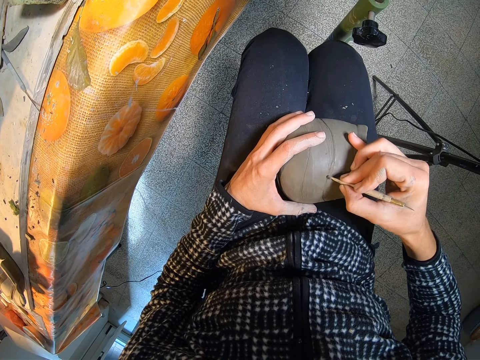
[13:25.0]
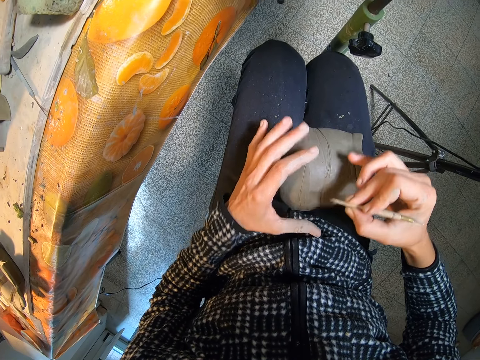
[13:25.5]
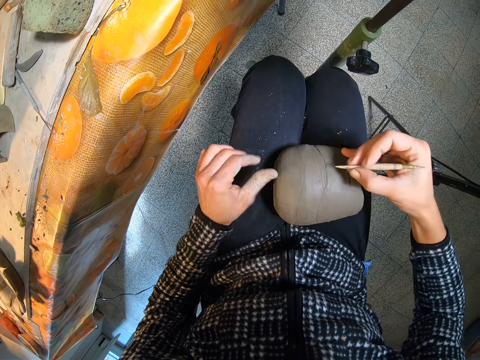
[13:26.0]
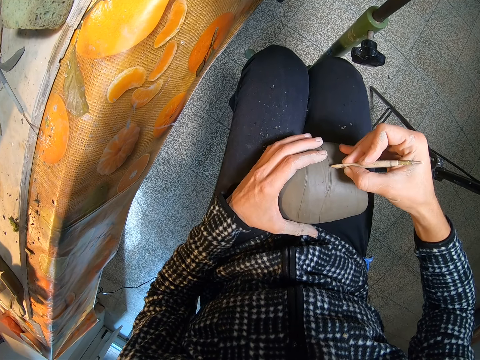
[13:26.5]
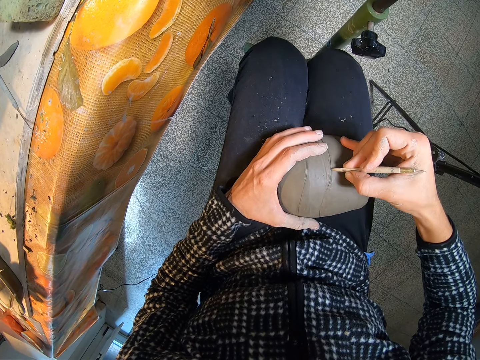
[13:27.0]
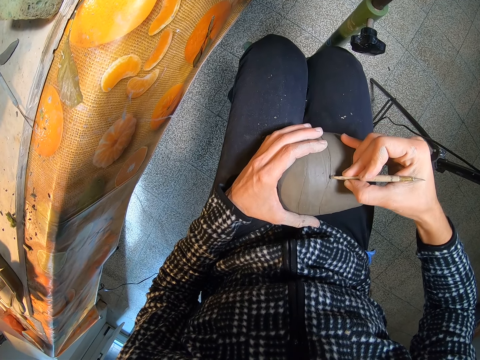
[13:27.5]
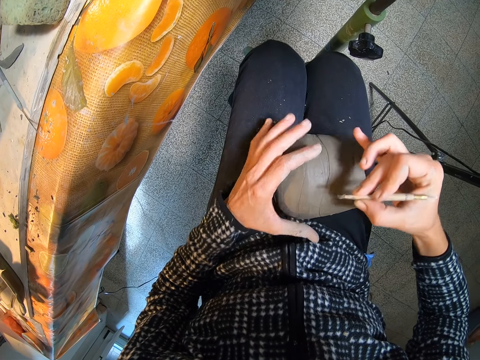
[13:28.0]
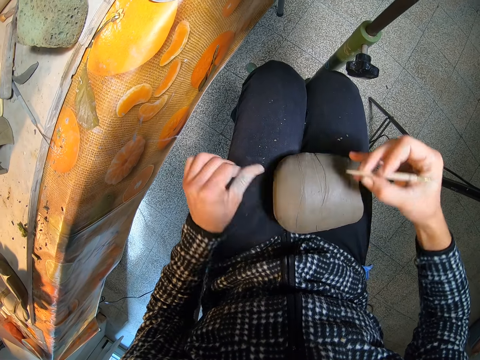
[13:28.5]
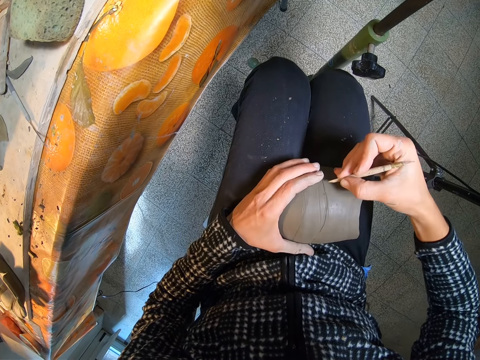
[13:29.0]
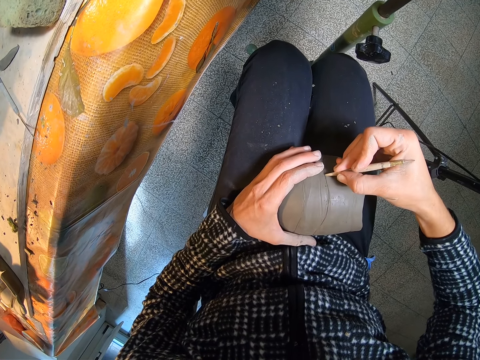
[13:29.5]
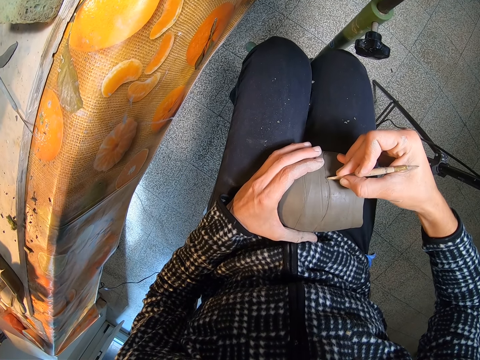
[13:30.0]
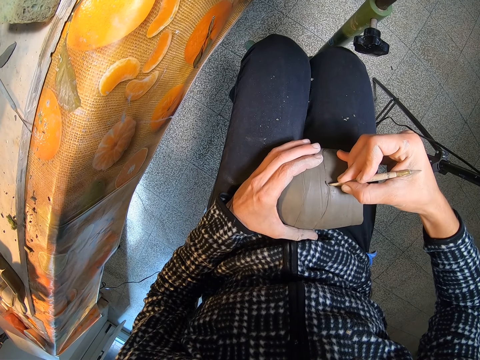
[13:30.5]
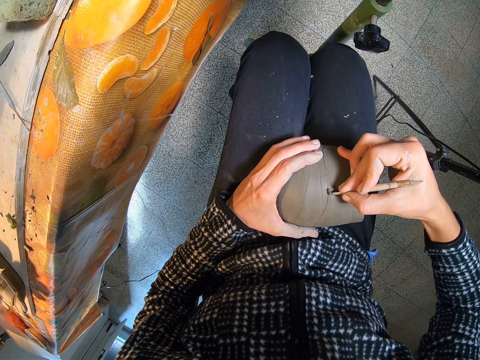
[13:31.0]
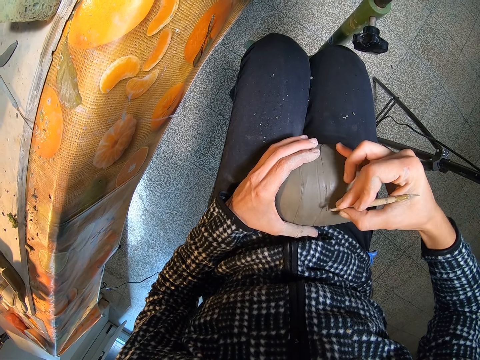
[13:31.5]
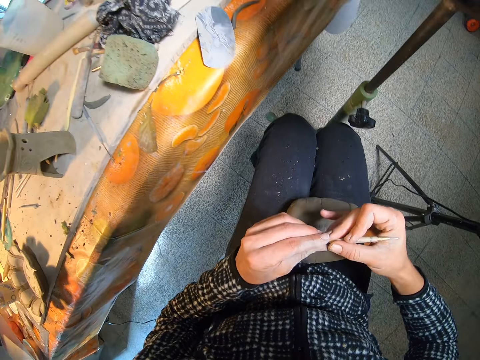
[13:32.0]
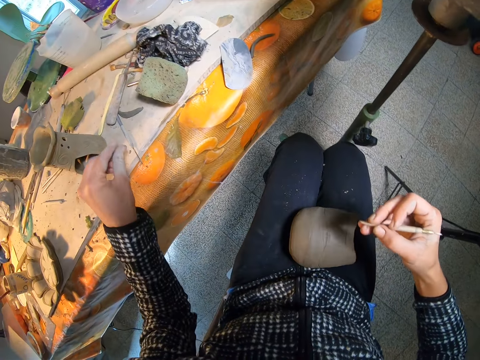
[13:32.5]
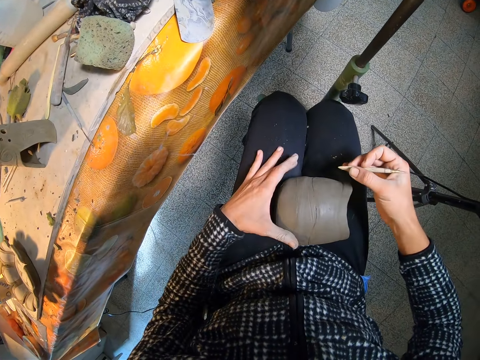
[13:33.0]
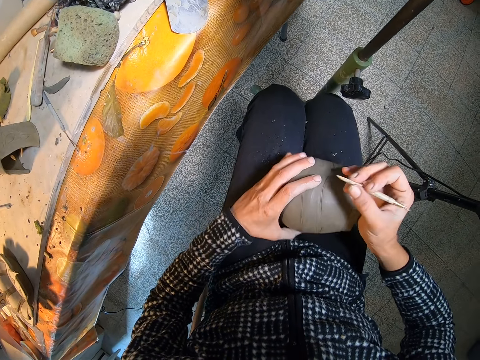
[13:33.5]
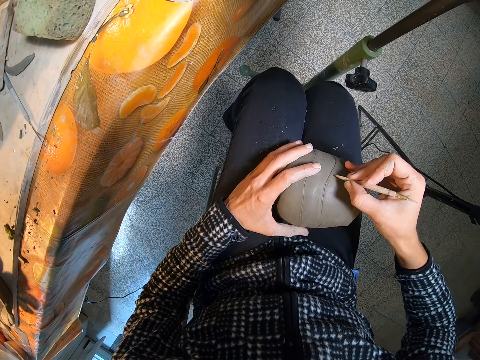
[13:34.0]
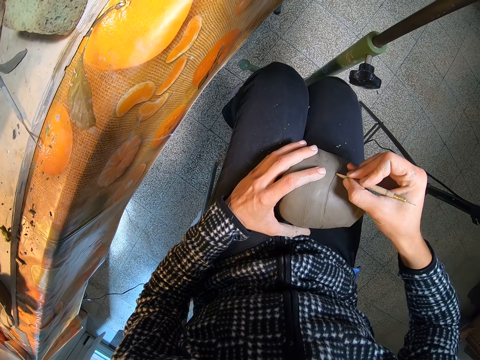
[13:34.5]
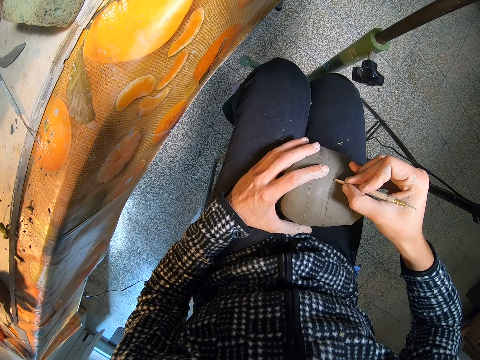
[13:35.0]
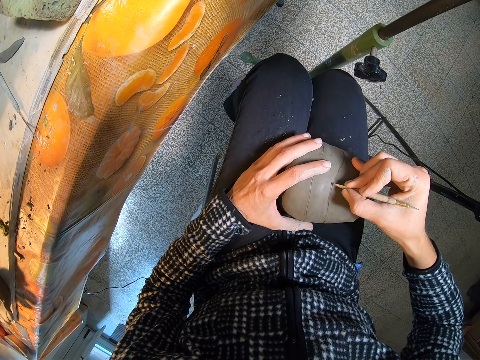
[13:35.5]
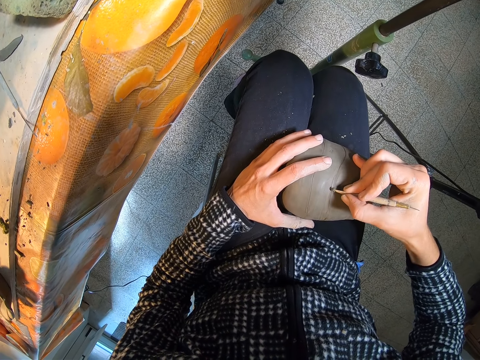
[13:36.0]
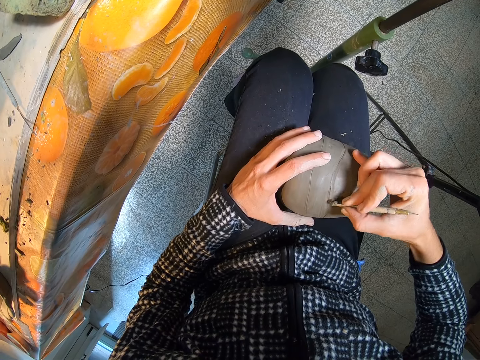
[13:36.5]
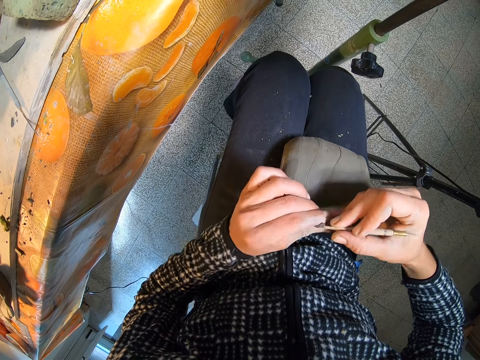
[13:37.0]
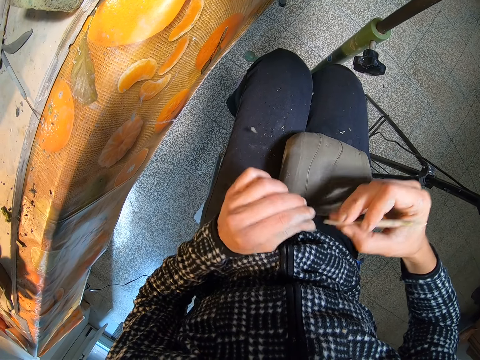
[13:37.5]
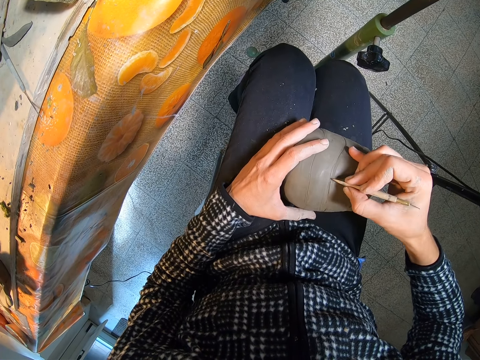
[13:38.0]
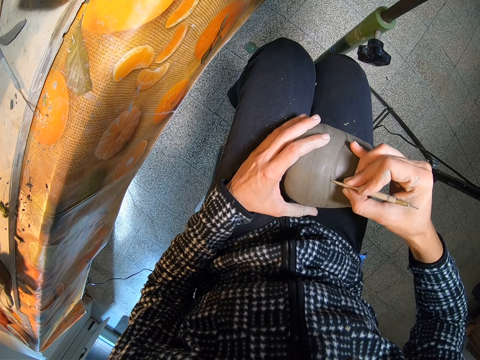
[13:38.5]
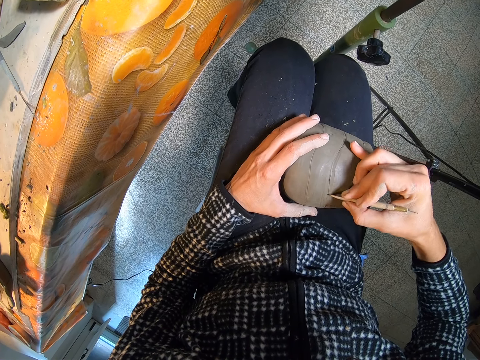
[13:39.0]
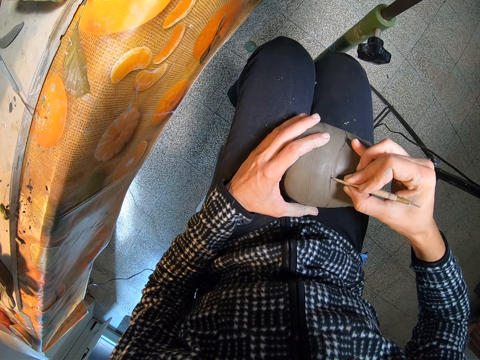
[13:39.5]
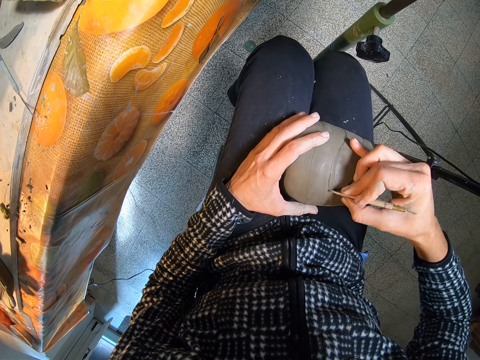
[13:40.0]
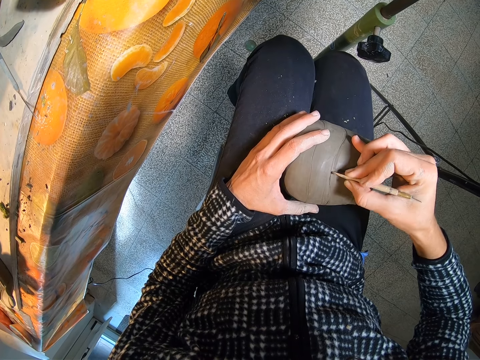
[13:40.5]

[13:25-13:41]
The camera wearer wipes the tip of the needle tool with her left fingers. She holds the pot with her left hand. She lines the pot with the needle tool in her right hand. She wipes the tip of the needle tool with her left fingers. She holds the pot with her left hand. She lines the pot with the needle tool in her right hand. She wipes the tip of the needle tool with her left fingers. She drops the clay piece from the needle tool on the table with her left hand. She holds the pot with her left hand. She turns the pot with her left hand. She lines the pot with the needle tool in her right hand. She wipes the tip of the needle tool with her left fingers. She holds the pot with her left hand. She lines the pot with the needle tool in her right hand.

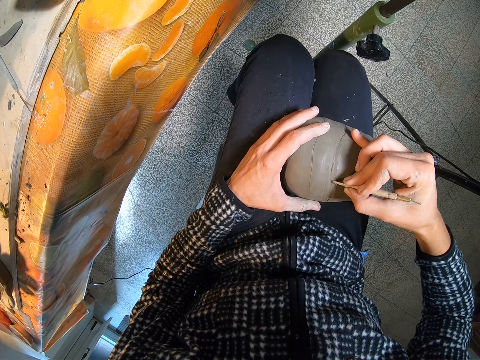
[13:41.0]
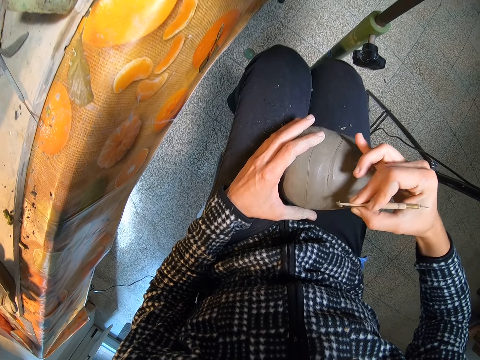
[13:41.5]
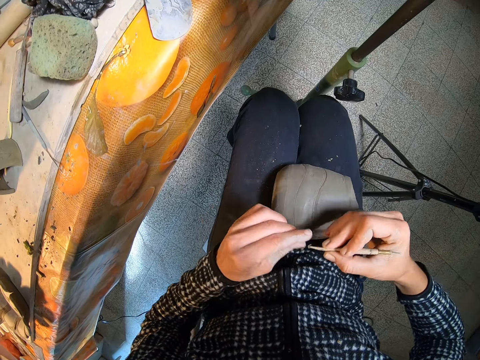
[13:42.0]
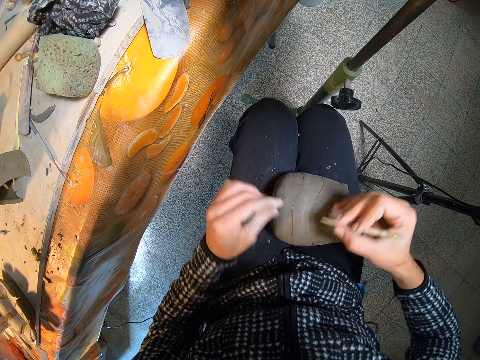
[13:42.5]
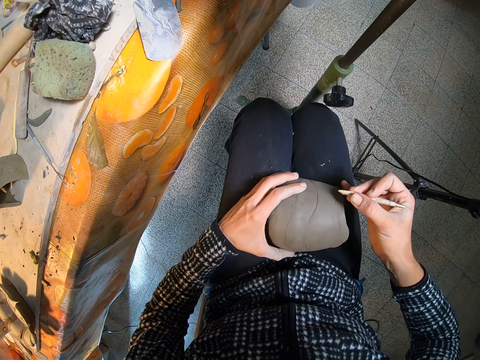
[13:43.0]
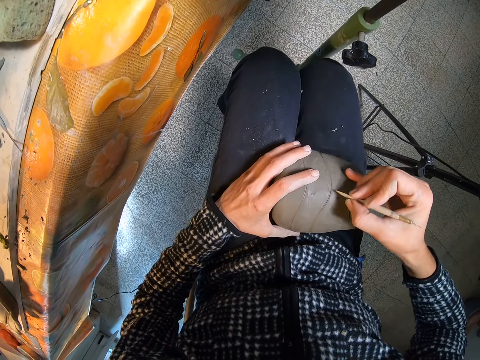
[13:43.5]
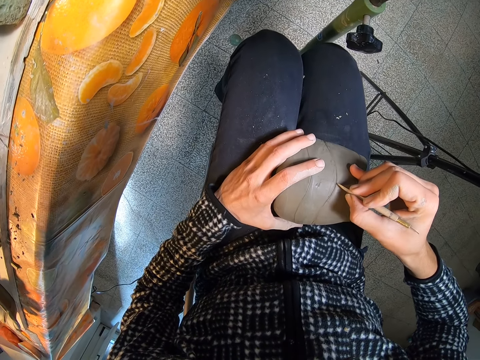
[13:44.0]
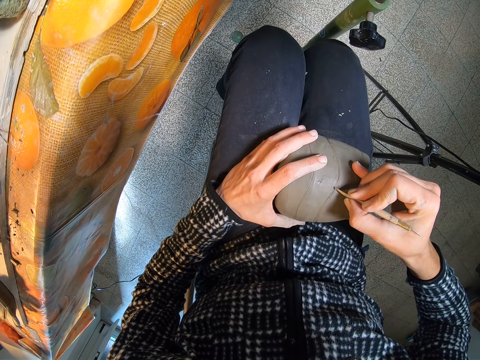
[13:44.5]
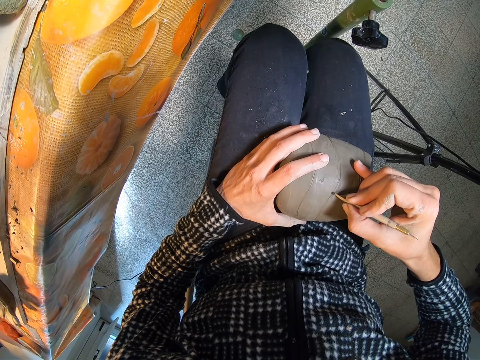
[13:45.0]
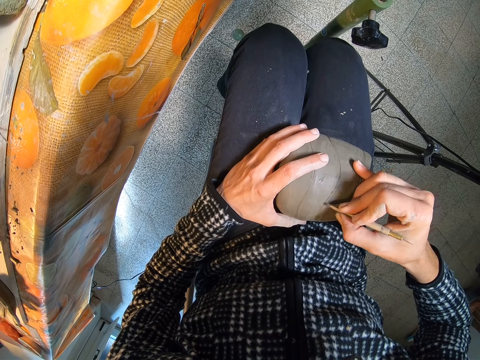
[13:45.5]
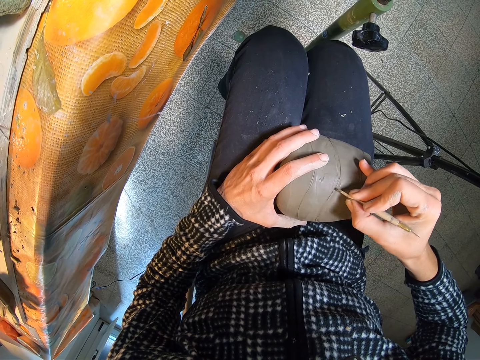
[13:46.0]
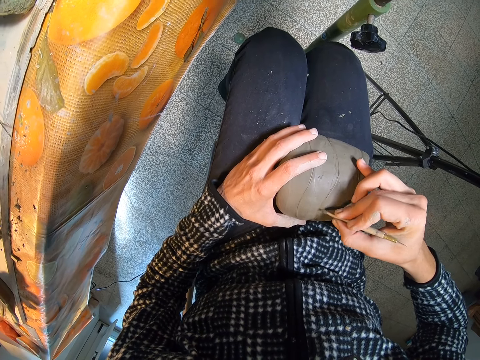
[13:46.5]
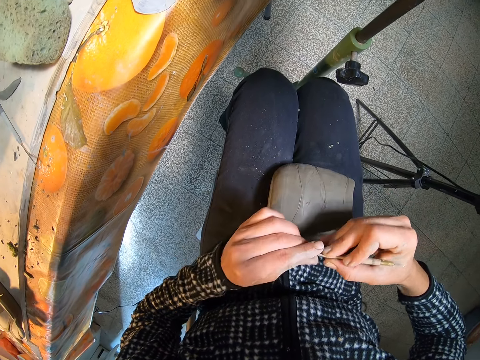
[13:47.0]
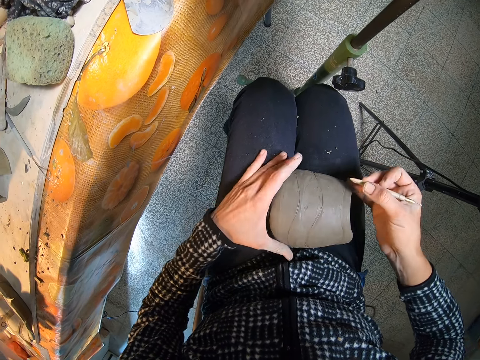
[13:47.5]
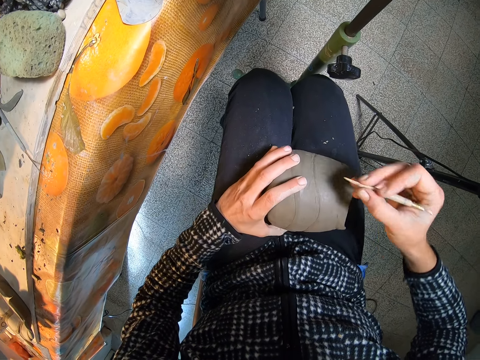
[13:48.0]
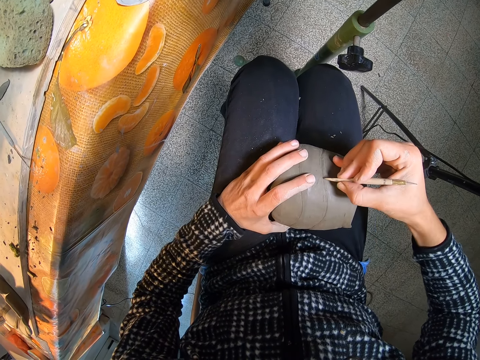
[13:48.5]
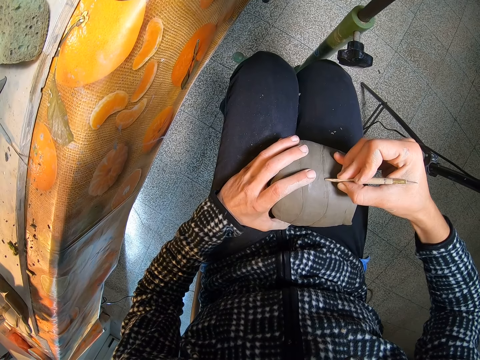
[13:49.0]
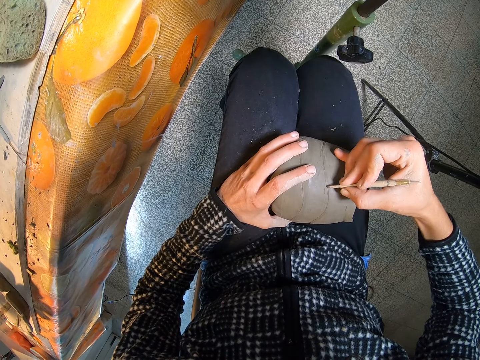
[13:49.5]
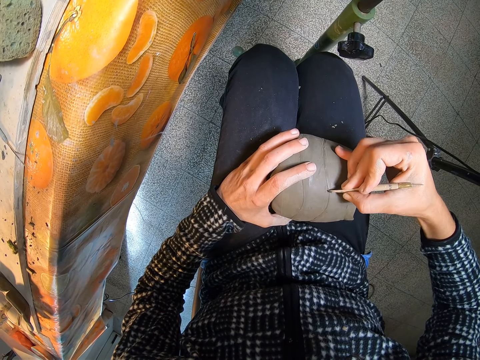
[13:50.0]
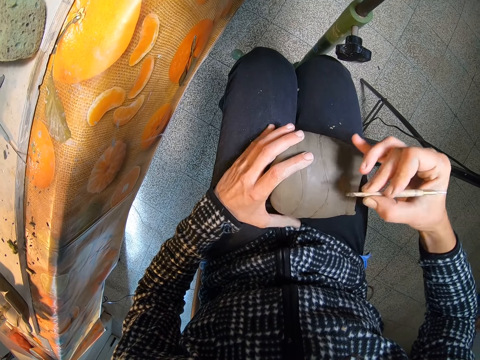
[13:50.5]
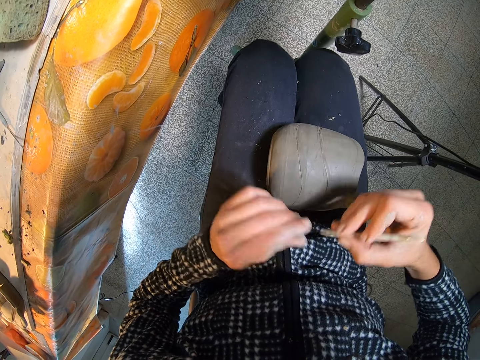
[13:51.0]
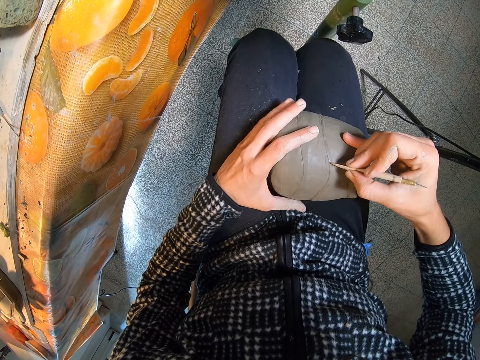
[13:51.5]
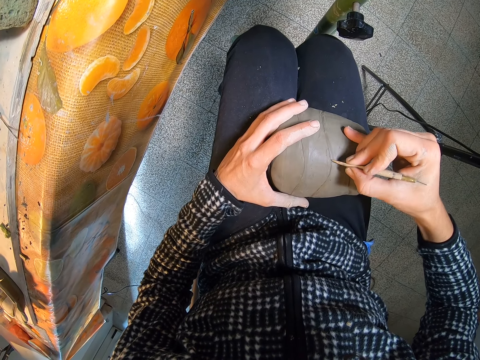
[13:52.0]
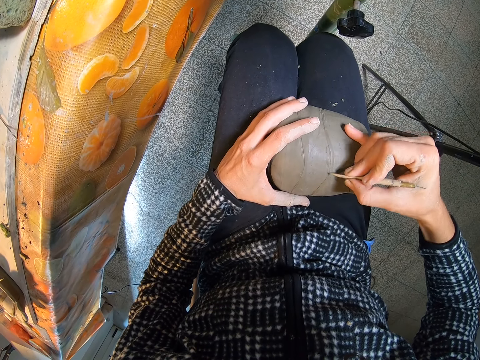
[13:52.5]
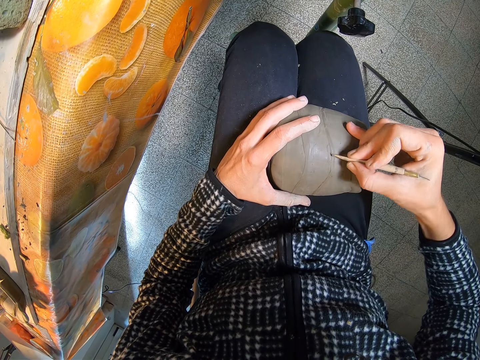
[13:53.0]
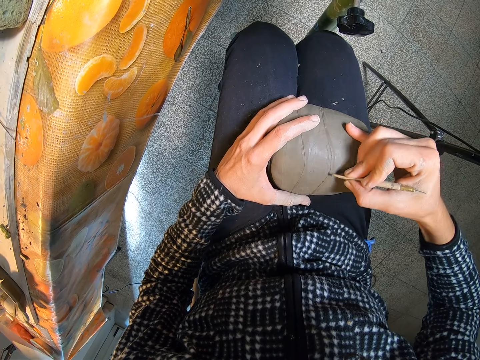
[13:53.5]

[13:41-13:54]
The camera wearer wipes the tip of the needle tool with her left fingers. She holds the pot with her left hand. She turns the pot with her left hand. She lines the pot with the needle tool in her right hand. She removes a small fragment of clay from the clay cutter with her left hand. She holds the pottery clay with her left hand. She tilts the craft with her hand. She molds the pottery clay with the clay cutter in her right hand. She sketches the craft with a potter's needle. She removes a small fragment of clay from the clay cutter with her left hand. She drops the clay on the floor. She holds the pottery clay with her left hand. She molds the pottery clay with the clay cutter in her right hand. She sketches the craft with the potter's needle.
